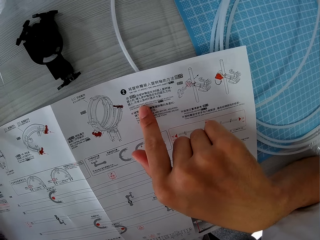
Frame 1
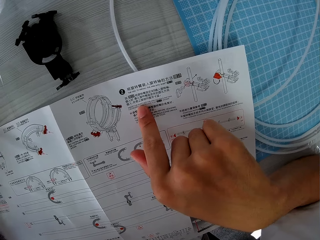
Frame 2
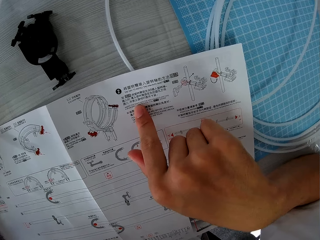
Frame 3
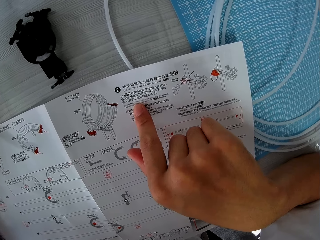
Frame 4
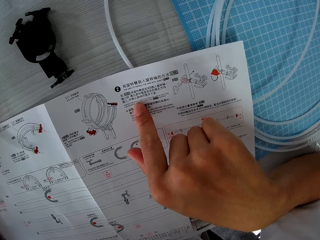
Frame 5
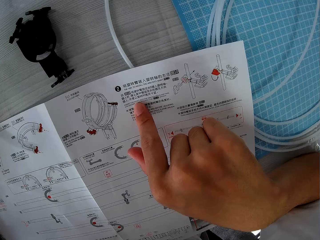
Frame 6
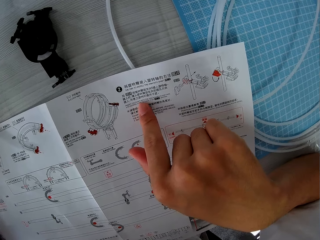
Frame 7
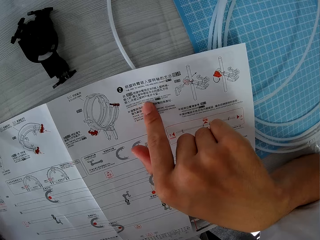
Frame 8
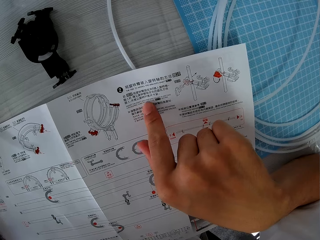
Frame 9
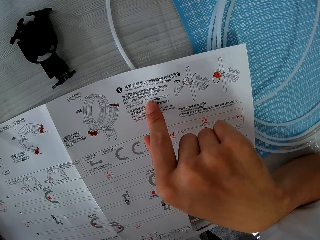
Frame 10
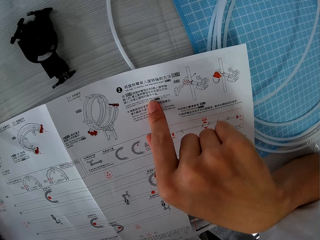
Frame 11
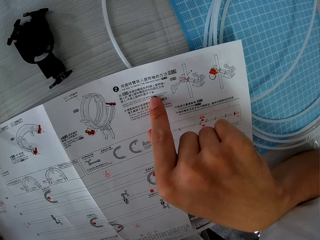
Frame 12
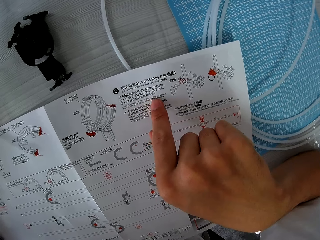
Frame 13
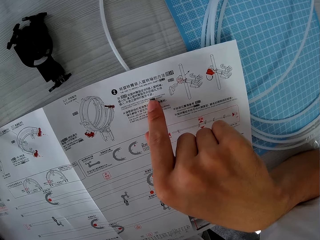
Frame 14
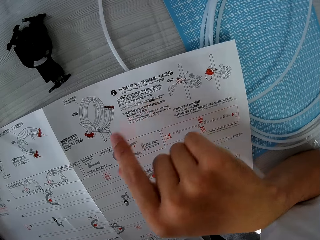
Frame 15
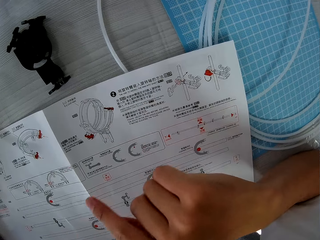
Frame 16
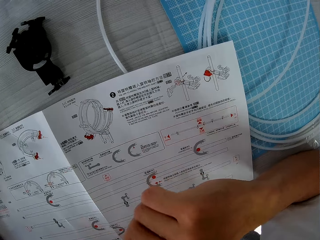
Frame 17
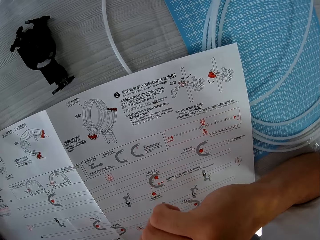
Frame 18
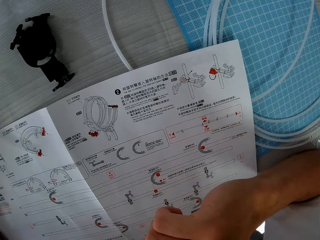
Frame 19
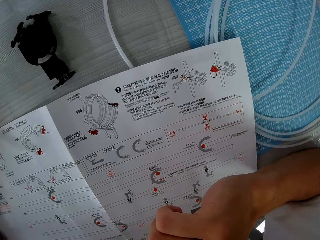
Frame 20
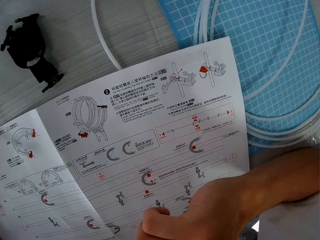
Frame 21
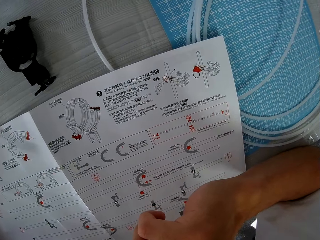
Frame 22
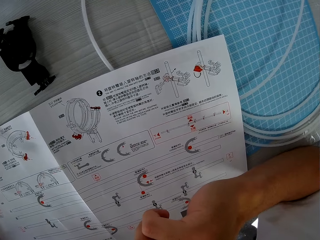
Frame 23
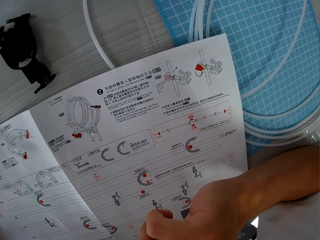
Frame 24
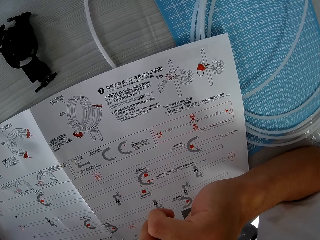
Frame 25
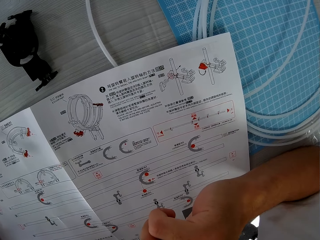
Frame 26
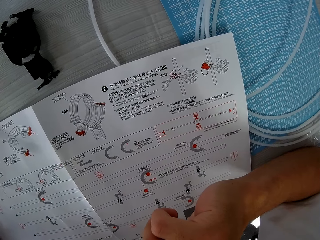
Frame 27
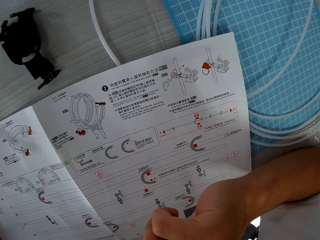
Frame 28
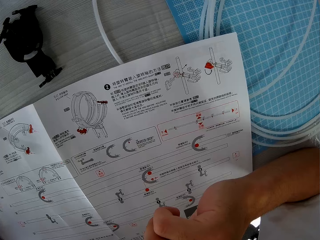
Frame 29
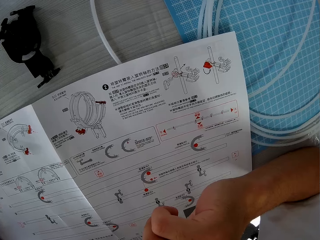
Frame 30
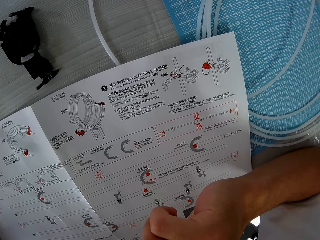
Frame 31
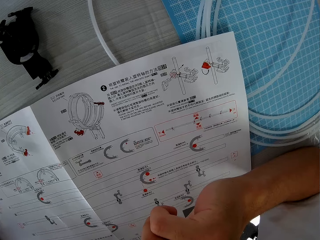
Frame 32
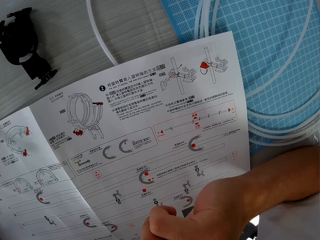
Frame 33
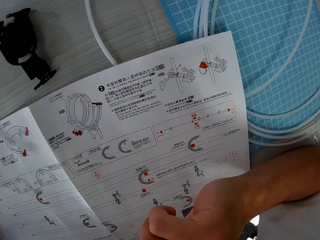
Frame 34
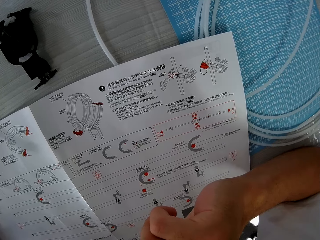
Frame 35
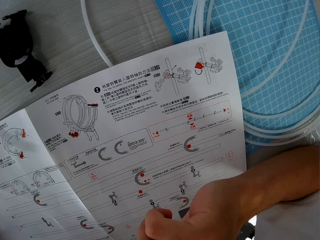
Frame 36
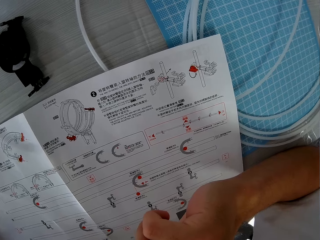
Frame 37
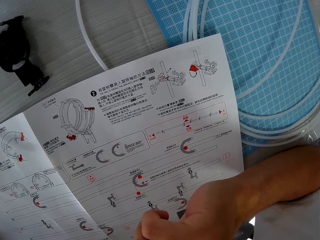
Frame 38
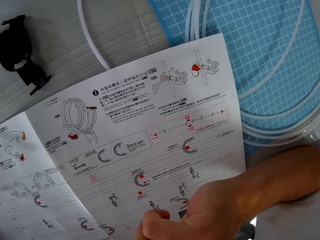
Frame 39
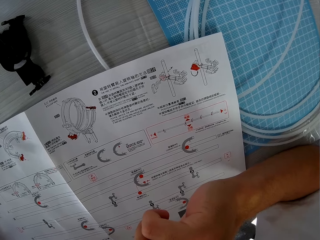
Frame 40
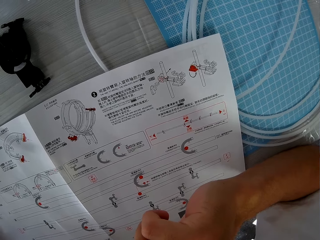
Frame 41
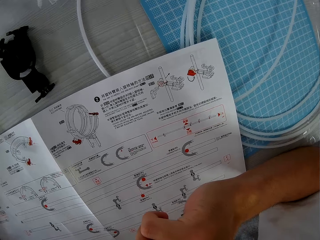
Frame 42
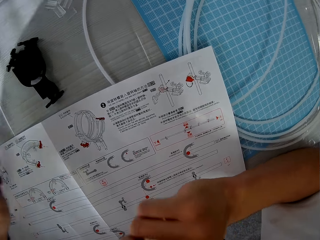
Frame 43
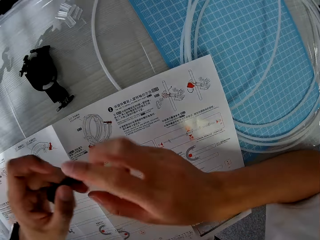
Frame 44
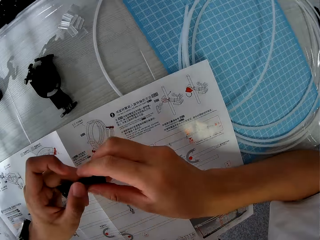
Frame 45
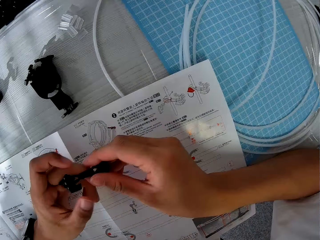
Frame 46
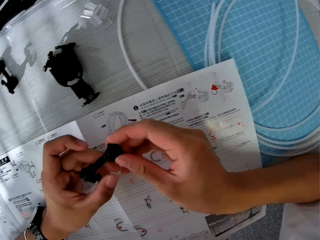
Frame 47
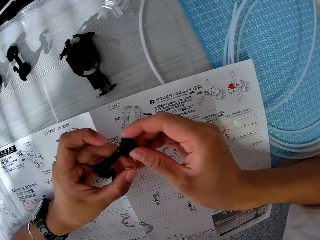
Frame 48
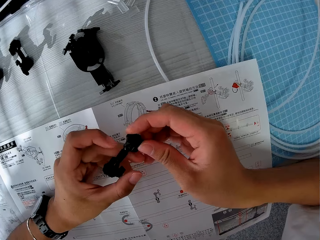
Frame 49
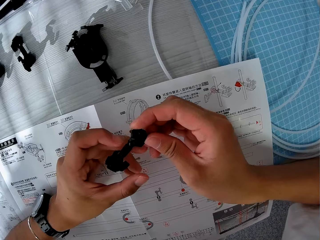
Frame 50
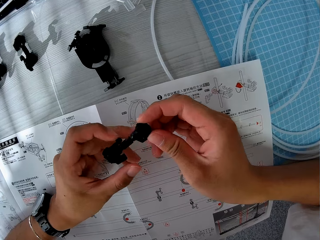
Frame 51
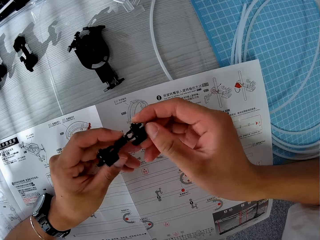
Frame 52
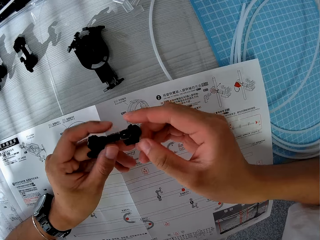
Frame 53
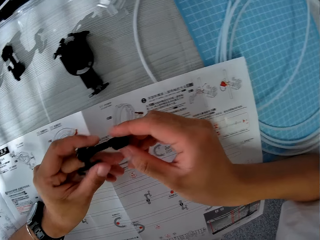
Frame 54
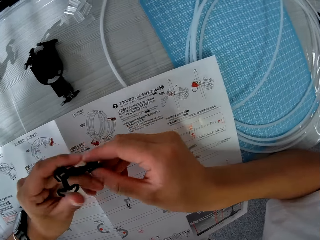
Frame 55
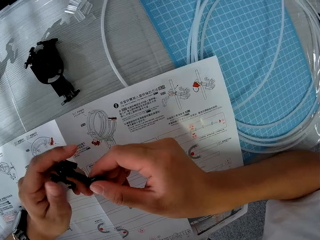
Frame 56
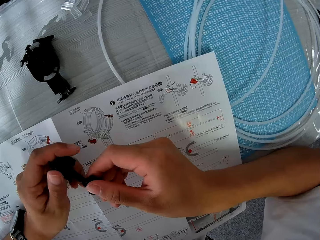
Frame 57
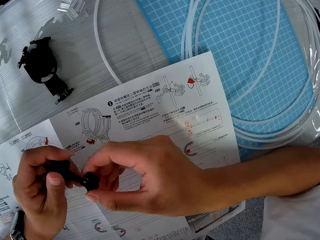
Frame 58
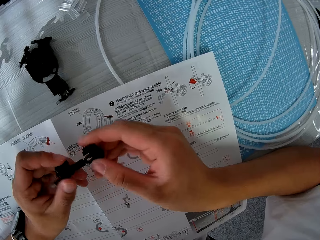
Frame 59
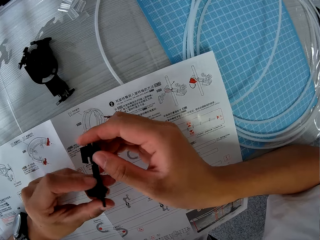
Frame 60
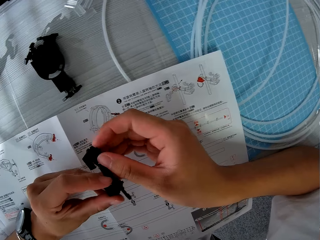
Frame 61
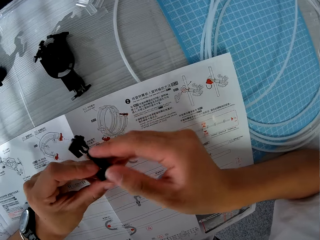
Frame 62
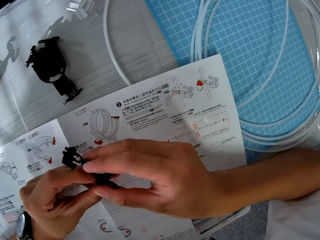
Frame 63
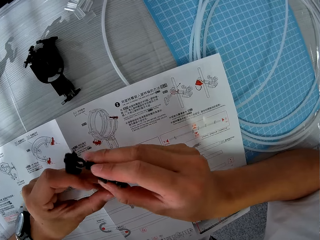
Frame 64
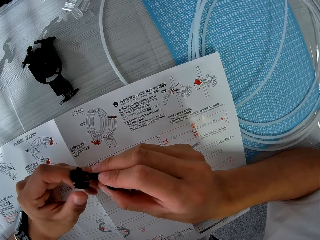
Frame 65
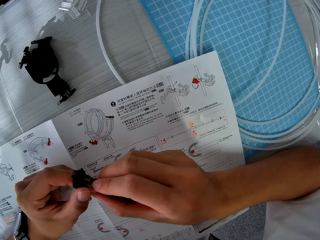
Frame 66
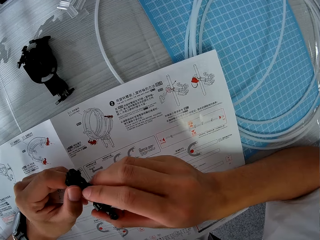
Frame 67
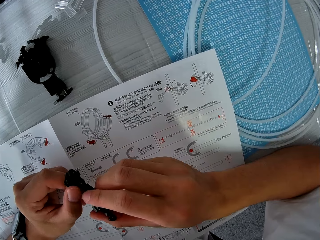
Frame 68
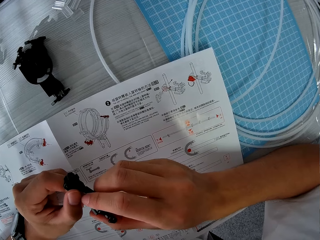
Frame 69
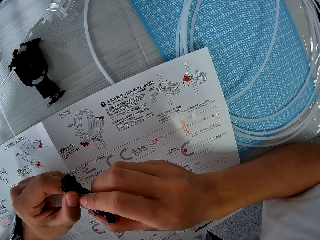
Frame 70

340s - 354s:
The camera wearer holds the space rail part. She detaches the piece in her hand. She turns the space rail part.

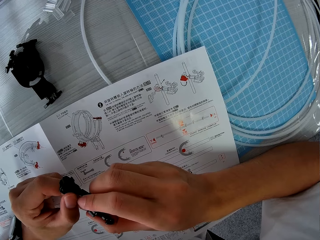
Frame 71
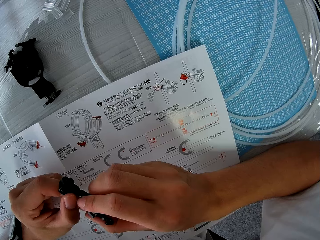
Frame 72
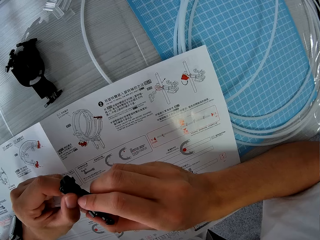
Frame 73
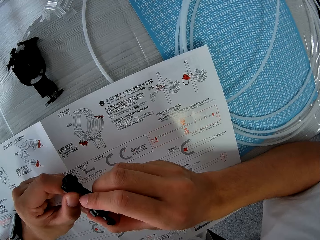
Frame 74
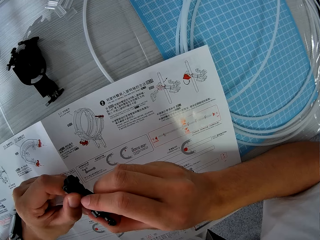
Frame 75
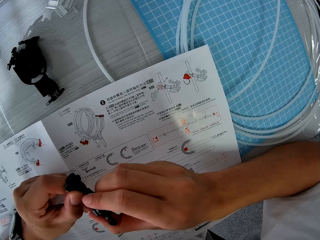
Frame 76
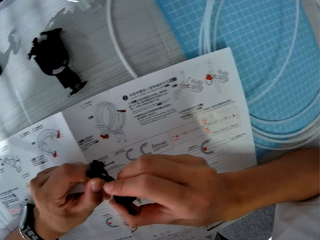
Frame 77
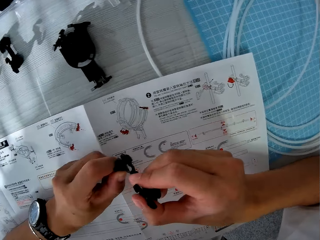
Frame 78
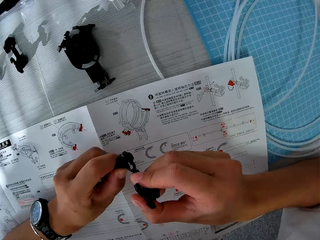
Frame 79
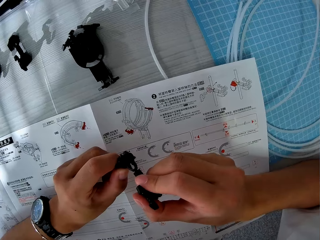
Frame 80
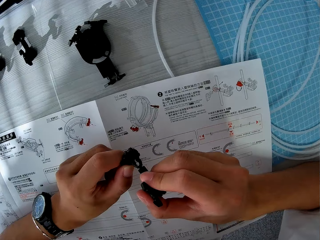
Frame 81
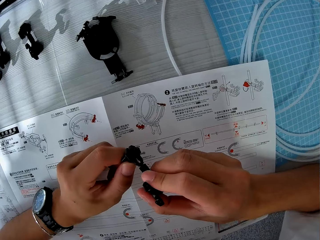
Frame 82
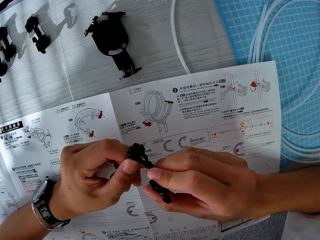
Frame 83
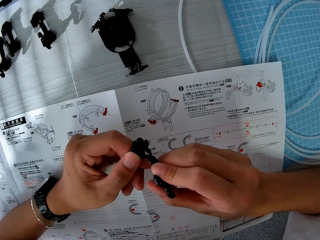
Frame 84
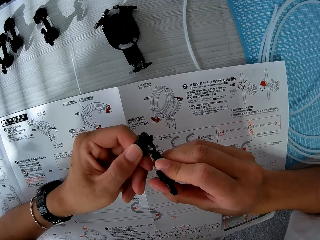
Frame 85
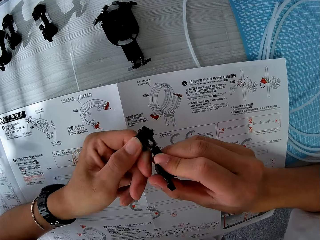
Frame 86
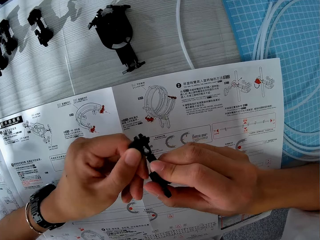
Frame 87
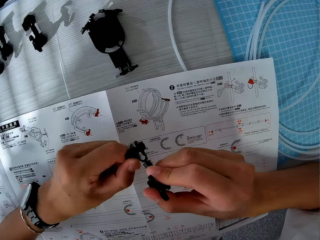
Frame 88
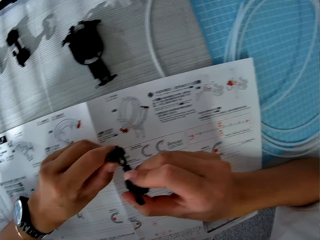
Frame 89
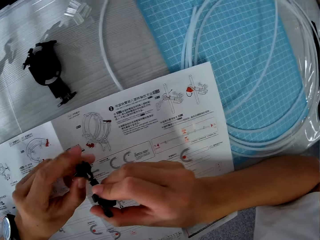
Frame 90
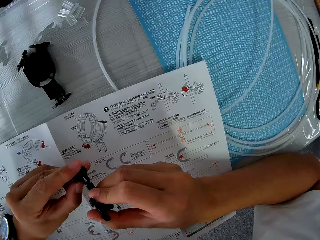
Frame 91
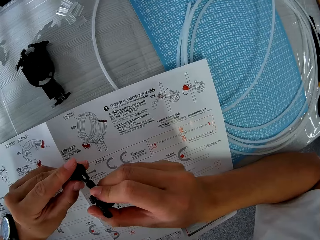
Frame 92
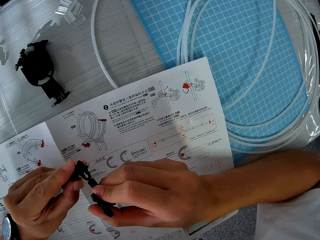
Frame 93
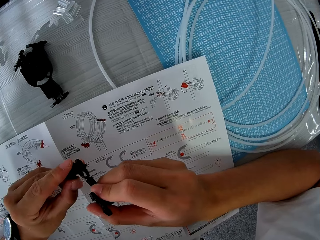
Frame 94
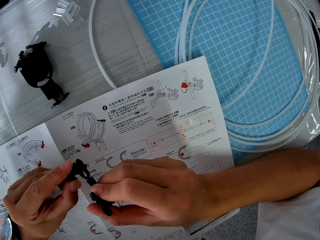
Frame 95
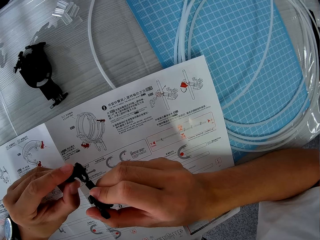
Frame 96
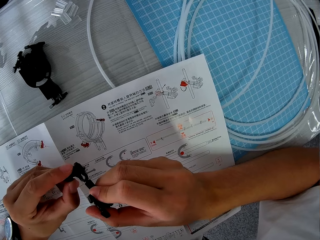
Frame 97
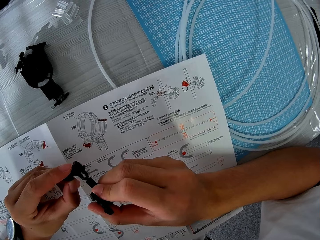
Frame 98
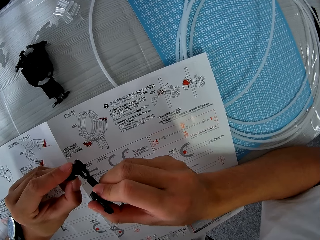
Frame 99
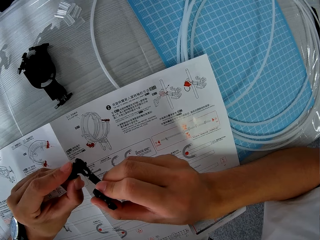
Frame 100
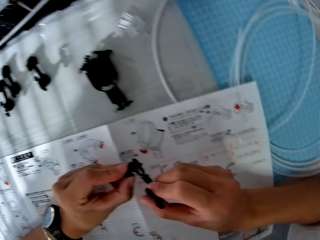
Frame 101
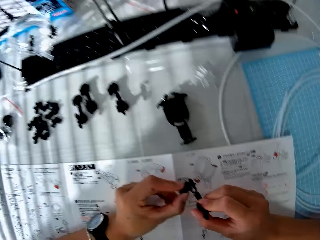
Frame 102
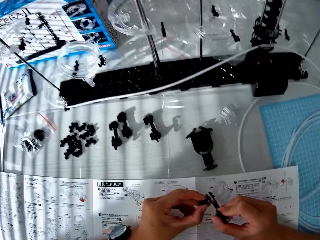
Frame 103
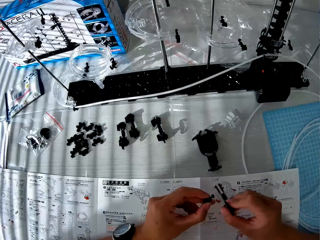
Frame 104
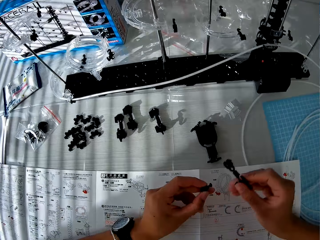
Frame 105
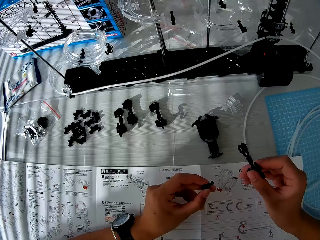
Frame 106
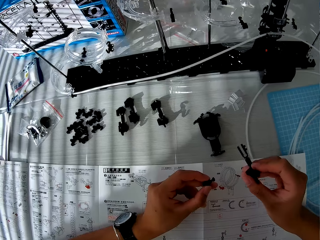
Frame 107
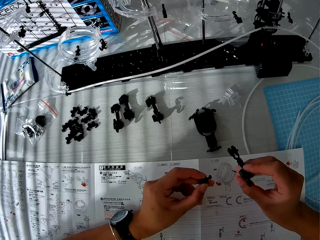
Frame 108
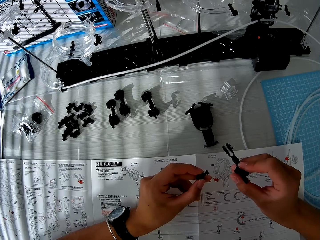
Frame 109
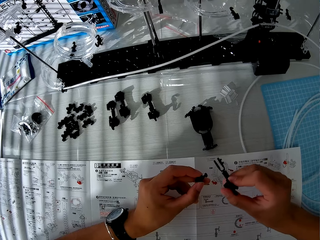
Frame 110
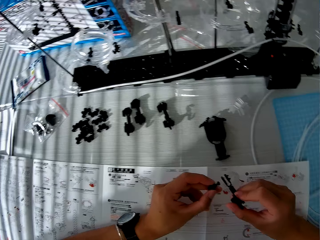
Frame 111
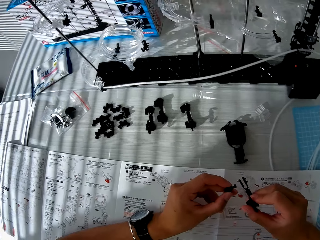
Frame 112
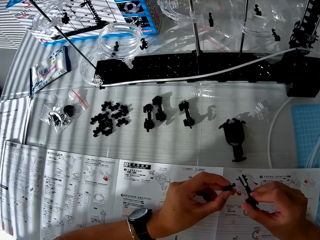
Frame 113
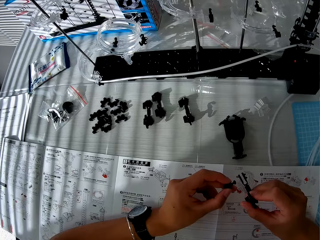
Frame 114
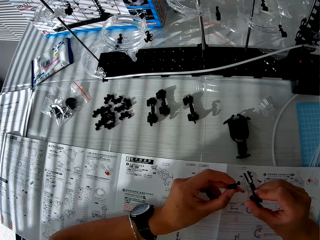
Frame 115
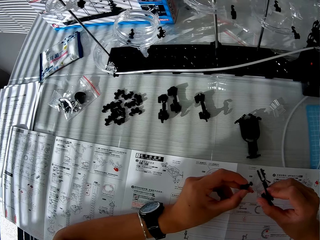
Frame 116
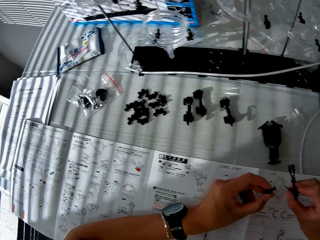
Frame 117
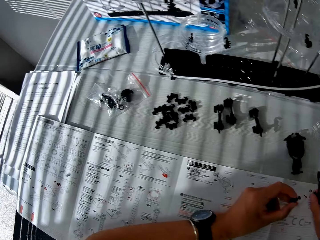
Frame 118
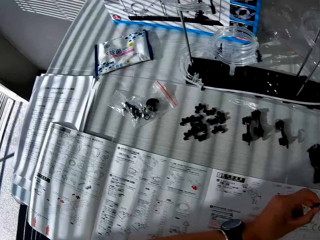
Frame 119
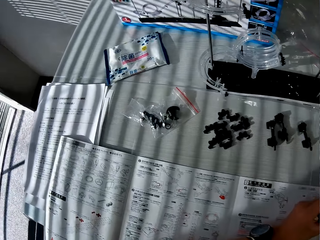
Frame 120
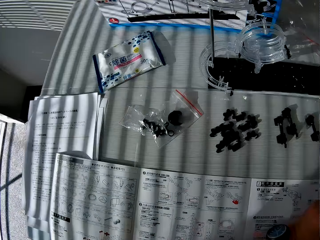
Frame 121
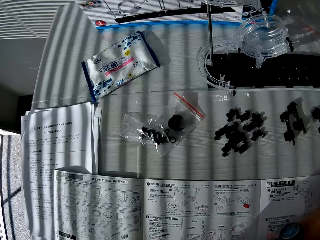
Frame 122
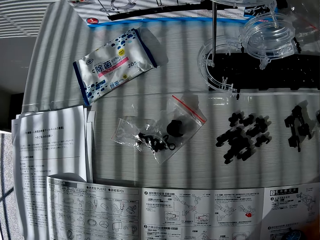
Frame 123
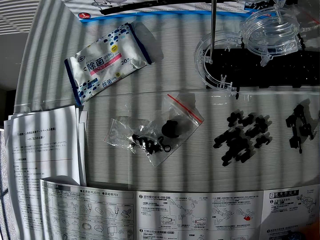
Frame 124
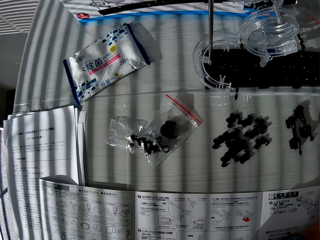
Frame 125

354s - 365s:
The camera wearer separates the space rail parts. They look aside.
